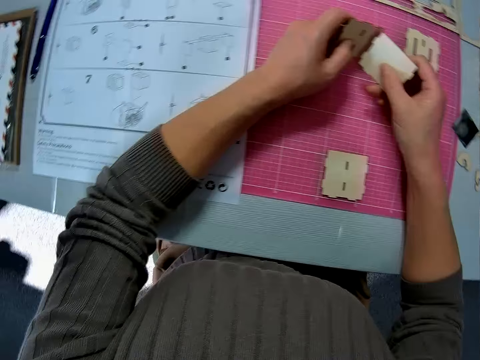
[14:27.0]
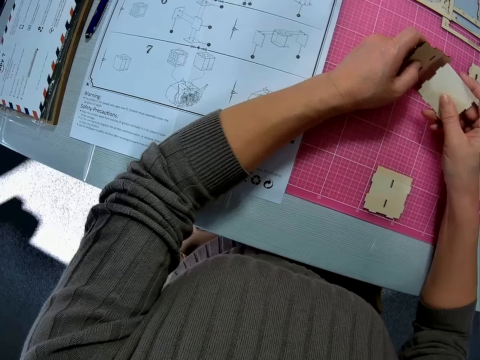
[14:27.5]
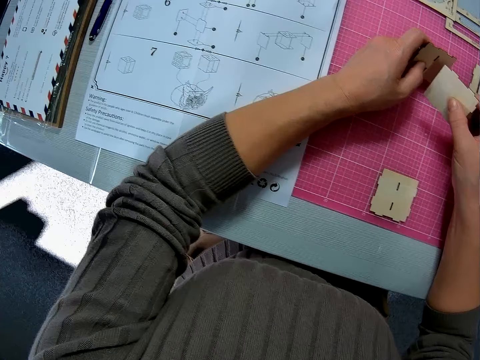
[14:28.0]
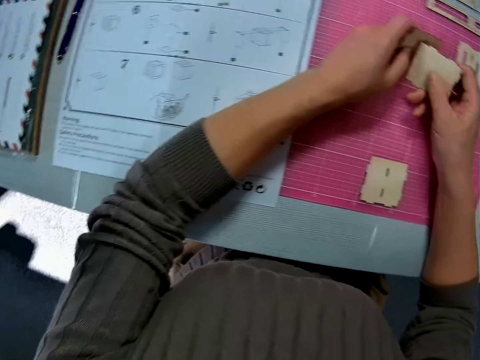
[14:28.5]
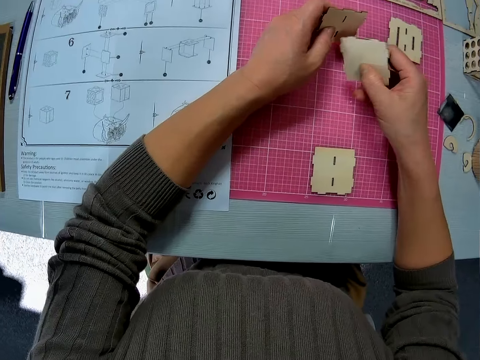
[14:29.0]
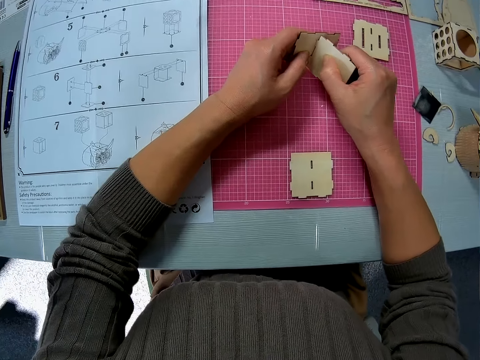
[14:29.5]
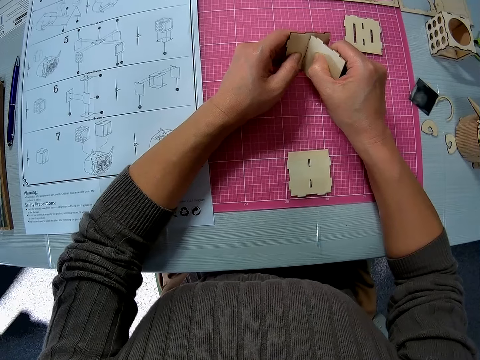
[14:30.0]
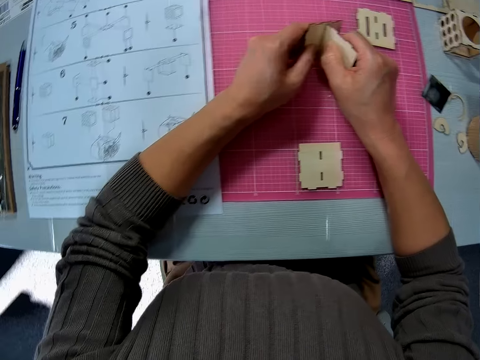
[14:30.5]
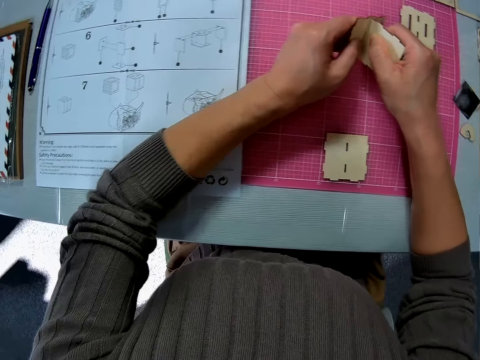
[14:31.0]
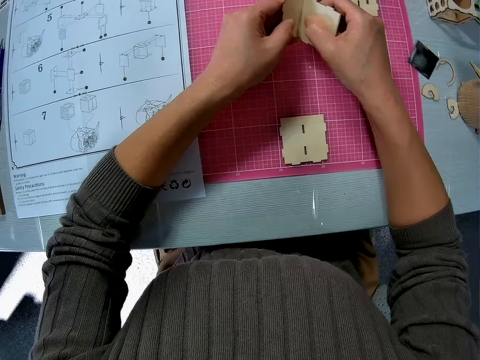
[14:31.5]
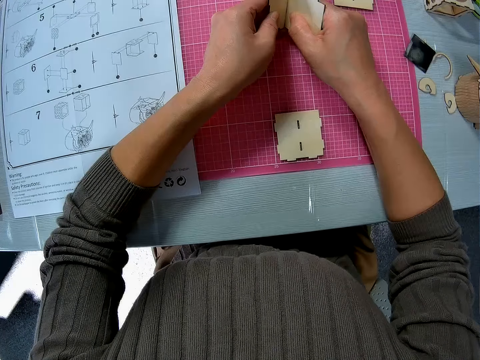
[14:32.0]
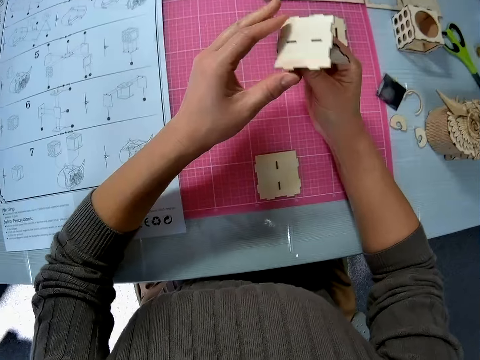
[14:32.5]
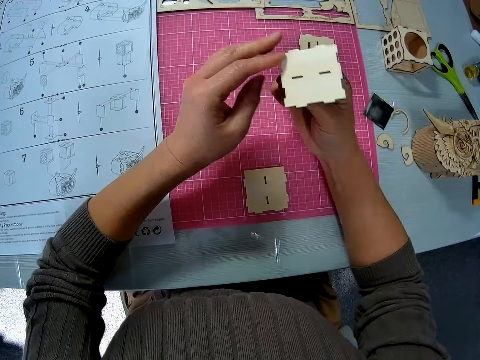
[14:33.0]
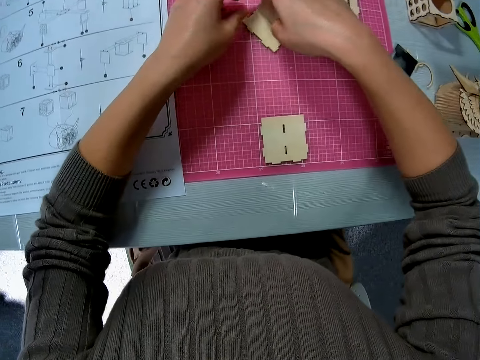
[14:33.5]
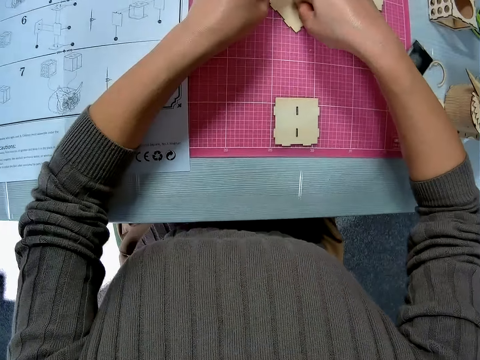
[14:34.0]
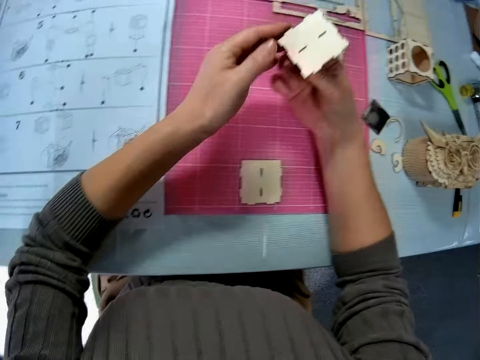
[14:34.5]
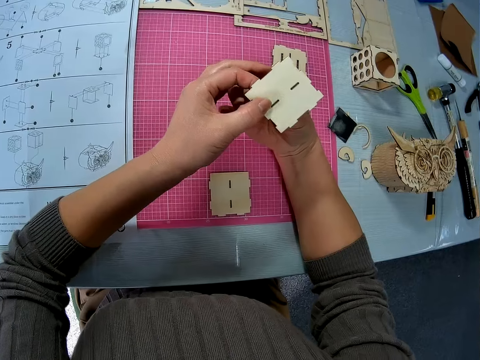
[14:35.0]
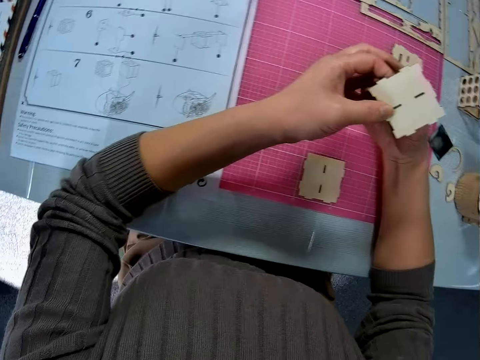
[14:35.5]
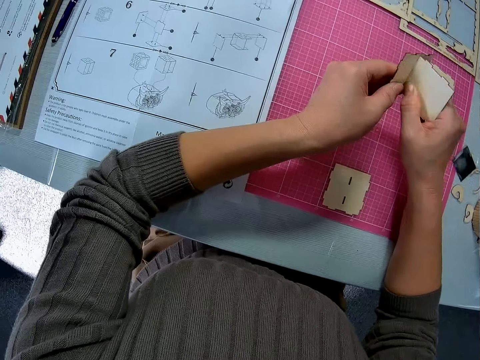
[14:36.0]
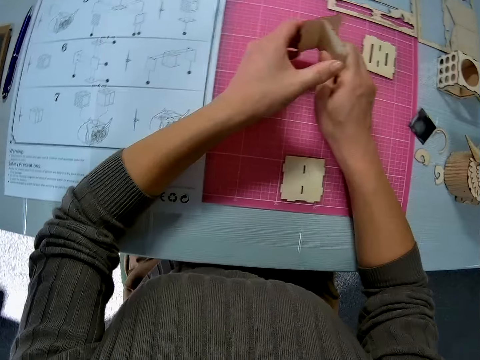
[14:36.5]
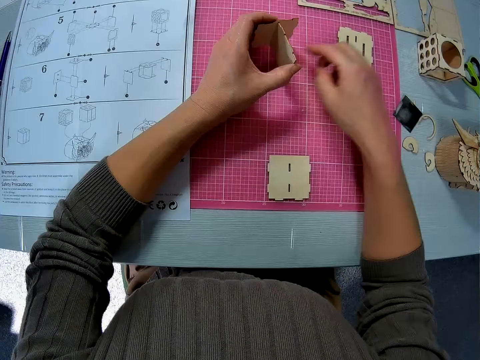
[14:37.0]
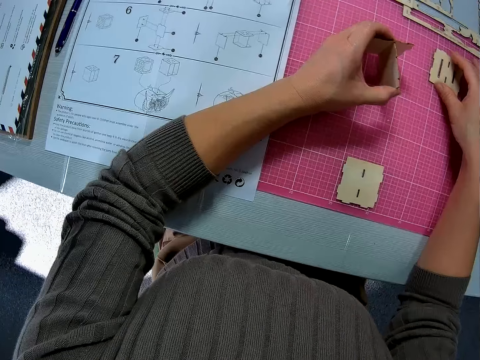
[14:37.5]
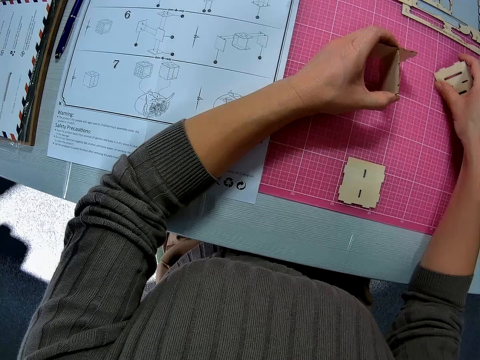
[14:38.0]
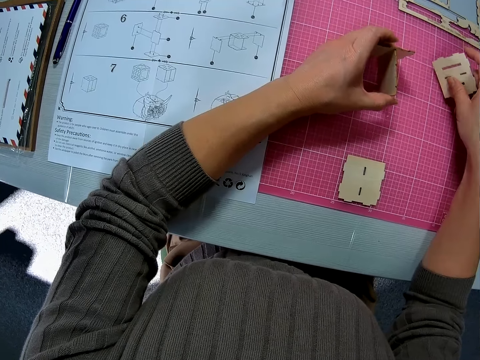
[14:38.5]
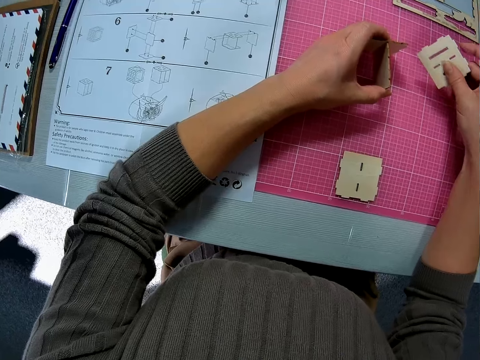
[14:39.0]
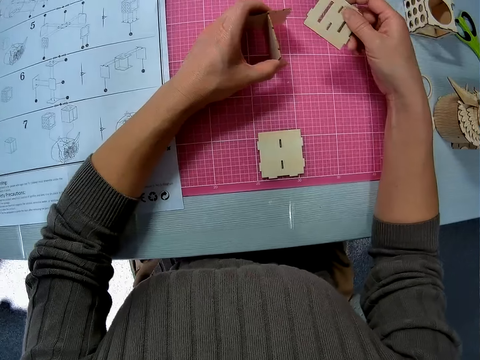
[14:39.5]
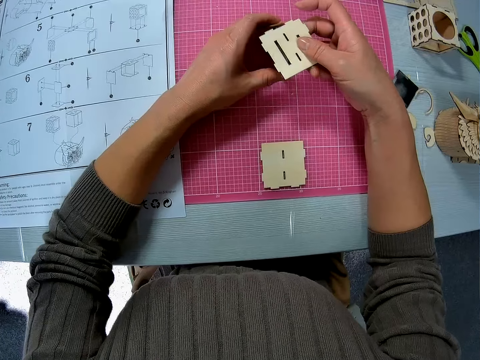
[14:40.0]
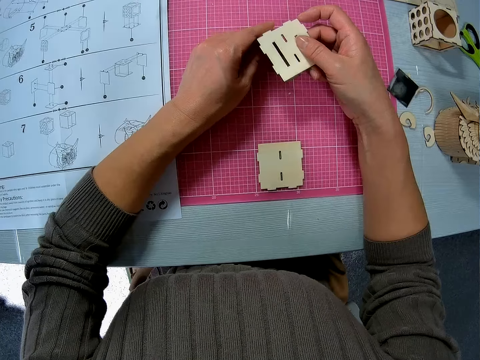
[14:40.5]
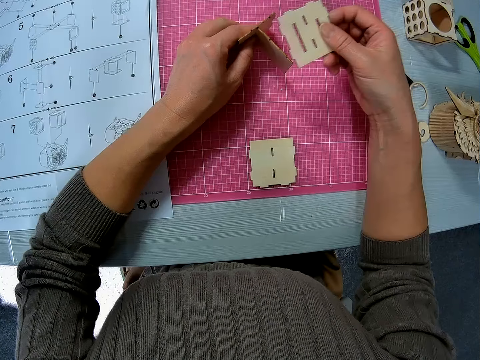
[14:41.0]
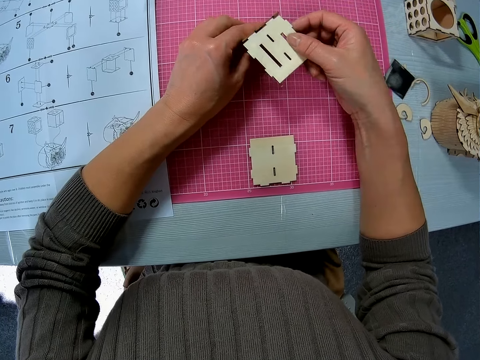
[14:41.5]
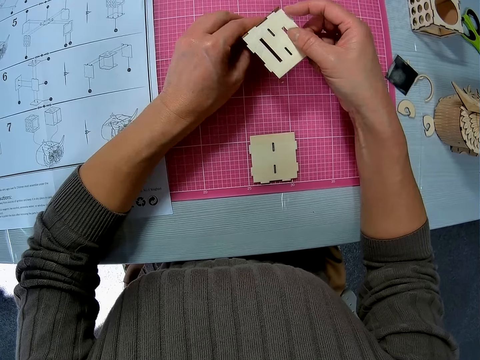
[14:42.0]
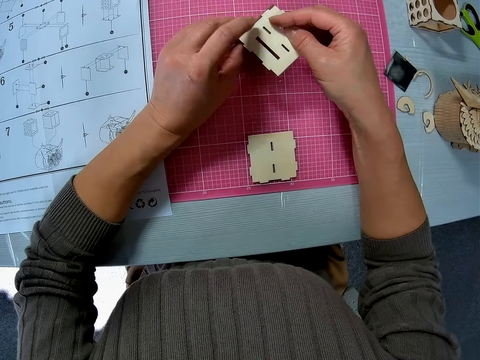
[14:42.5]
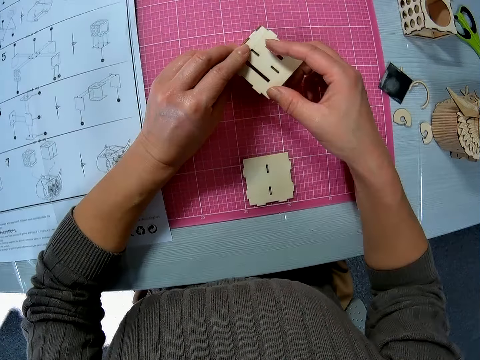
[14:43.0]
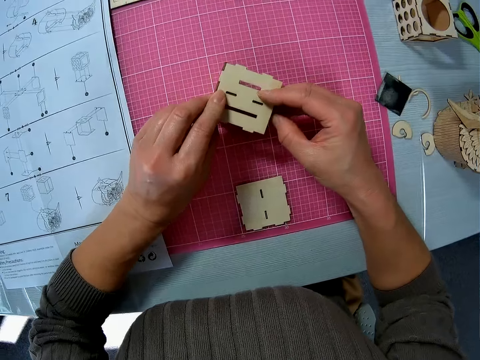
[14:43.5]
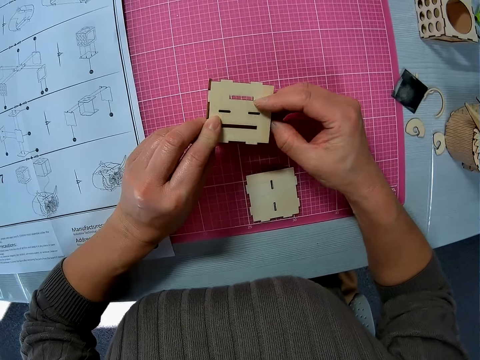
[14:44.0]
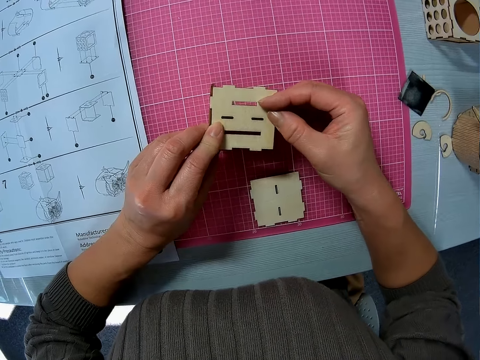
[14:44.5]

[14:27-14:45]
The camera wearer turns the laser cut wood craft. They join the wooden pieces together. They lift the laser wood craft, put the laser wood craft on the table, lift the laser wood craft, and turn the laser cut wood craft. They pick another piece from the table. They join the wooden piece to the wooden assembly.

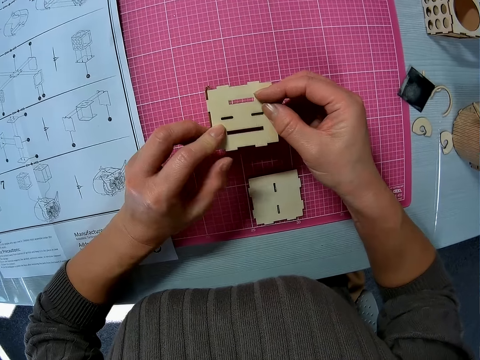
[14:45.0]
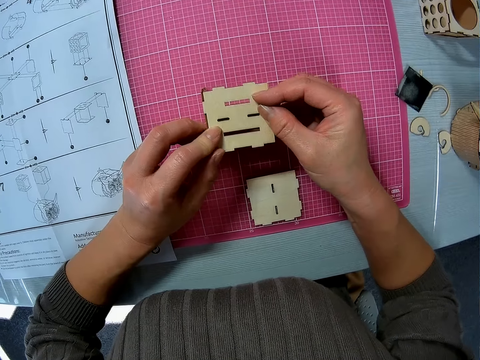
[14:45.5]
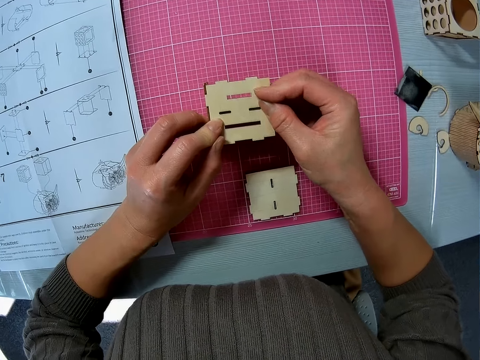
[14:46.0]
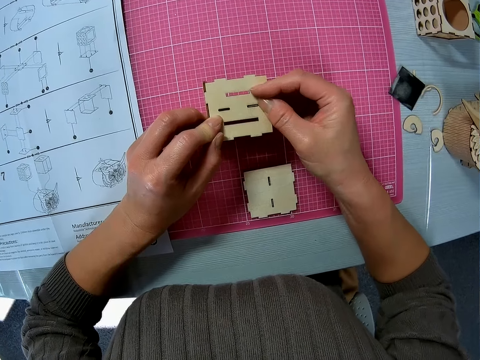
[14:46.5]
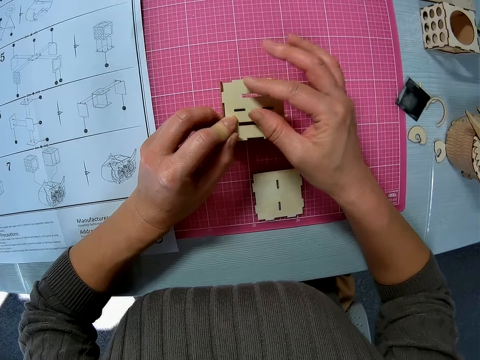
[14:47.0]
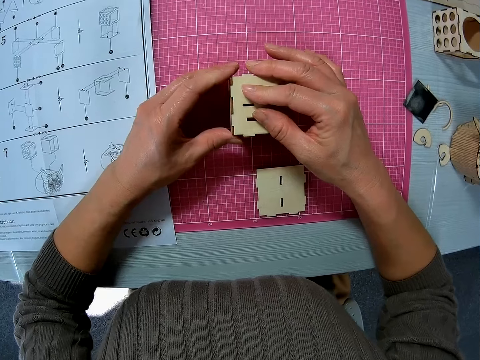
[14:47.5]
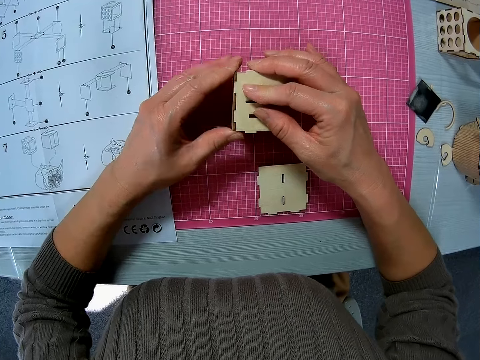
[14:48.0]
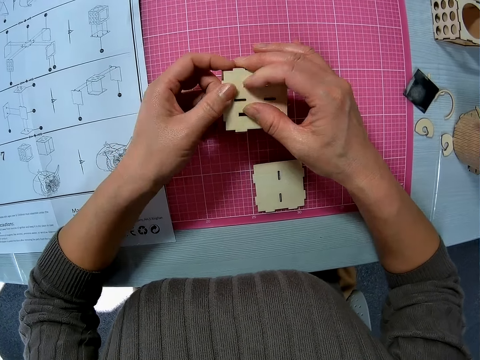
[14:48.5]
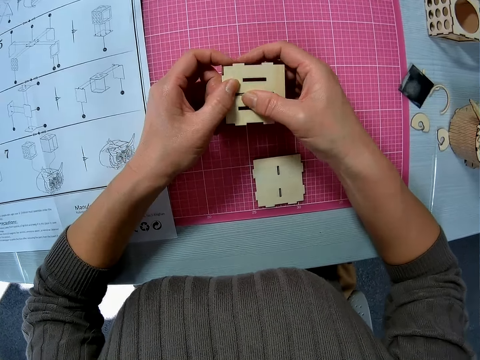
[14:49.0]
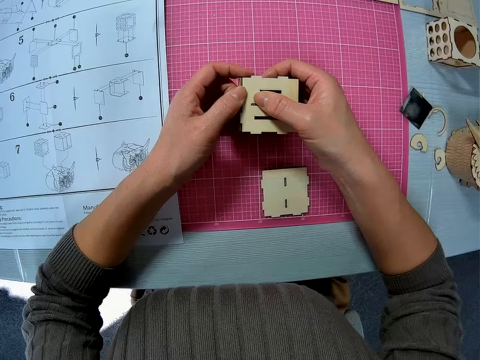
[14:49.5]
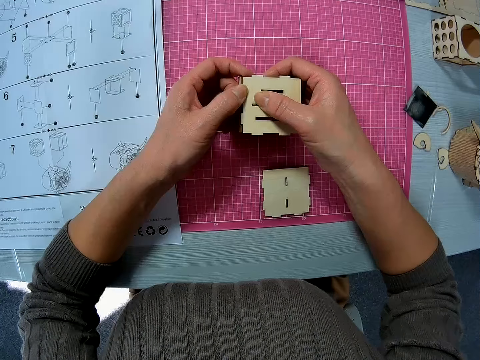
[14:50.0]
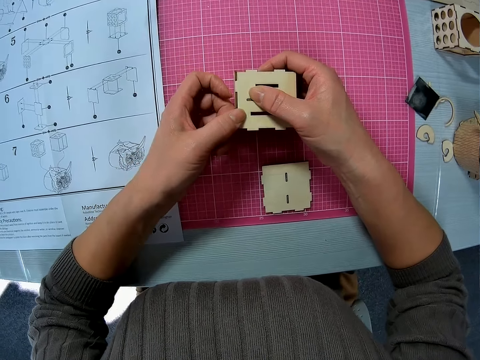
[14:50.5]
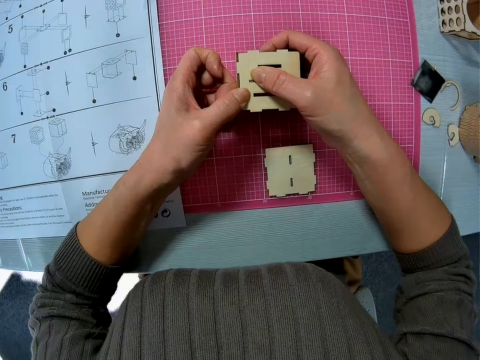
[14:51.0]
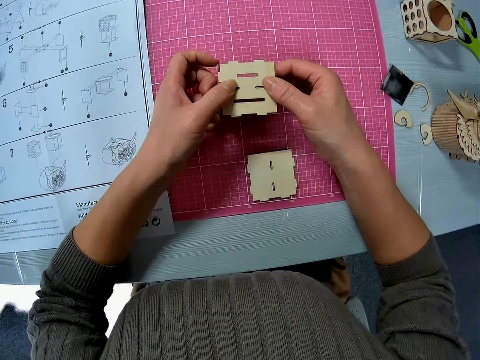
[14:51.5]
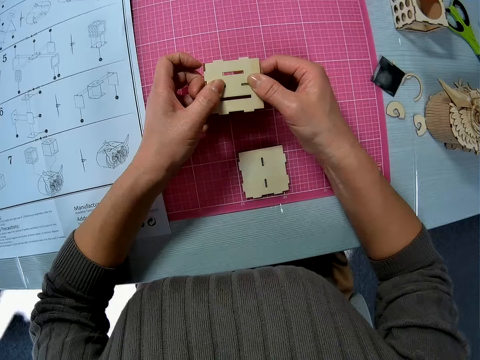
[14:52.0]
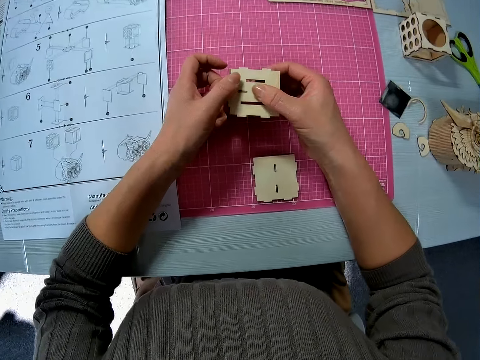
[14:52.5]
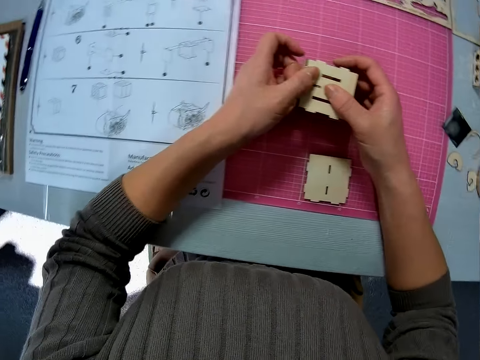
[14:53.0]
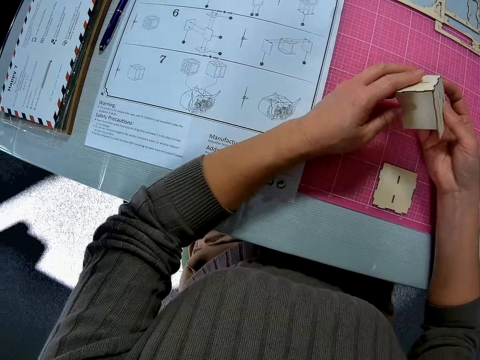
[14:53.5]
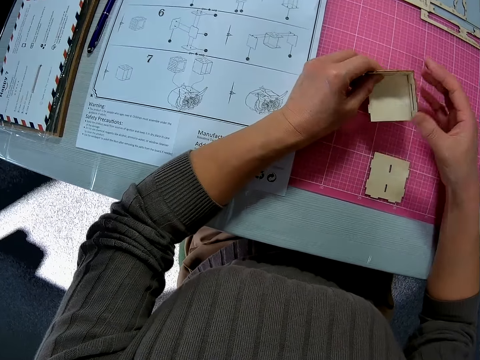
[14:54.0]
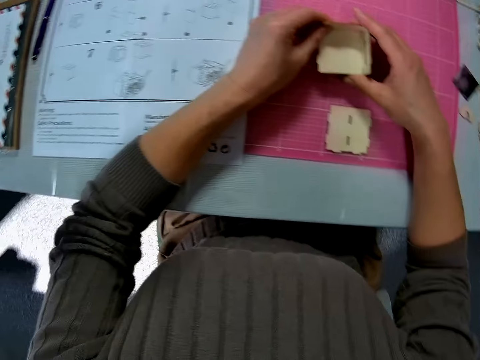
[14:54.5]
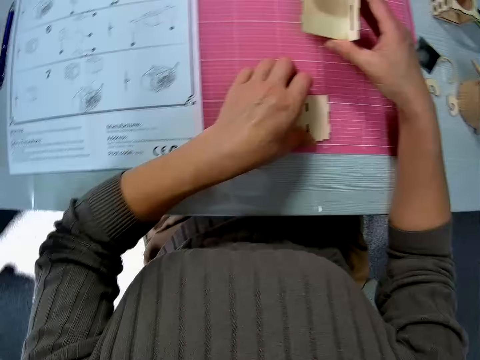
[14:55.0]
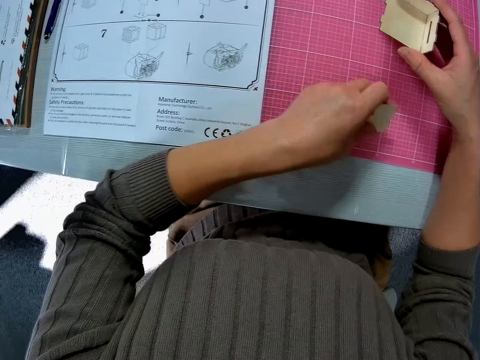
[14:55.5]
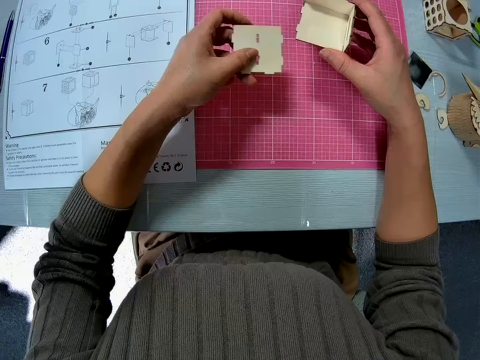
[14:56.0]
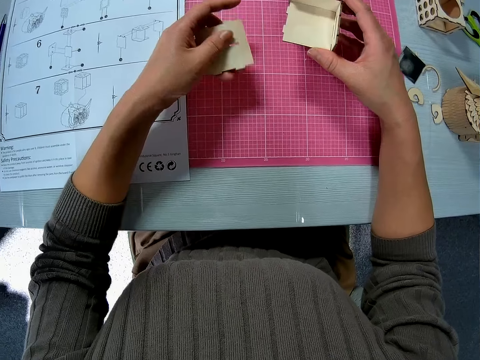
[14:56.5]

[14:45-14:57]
The camera wearer fixes the laser wood craft. They turn the wood craft. They pick up another wooden piece on the table.
